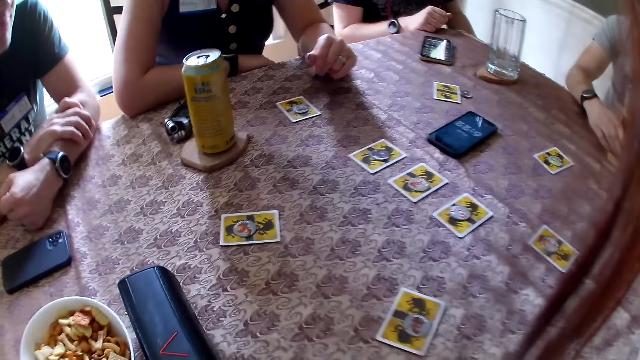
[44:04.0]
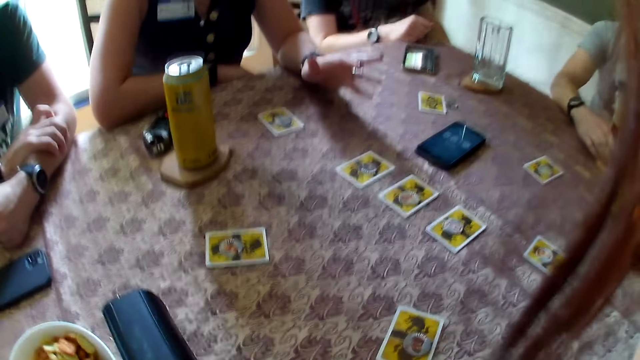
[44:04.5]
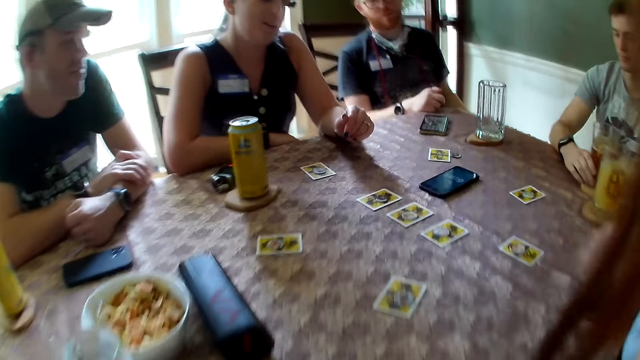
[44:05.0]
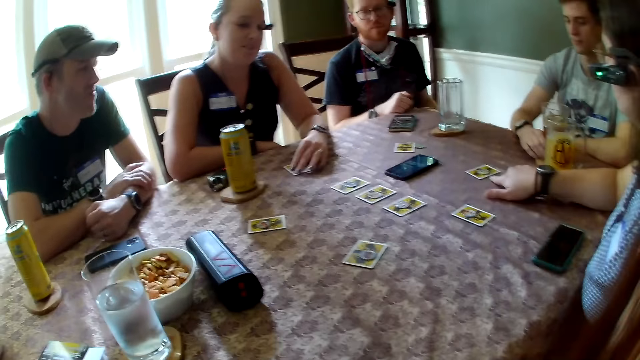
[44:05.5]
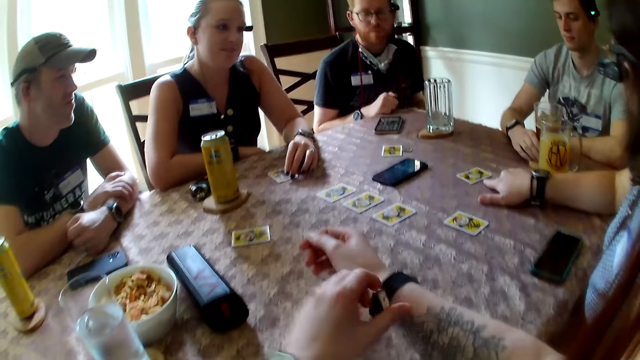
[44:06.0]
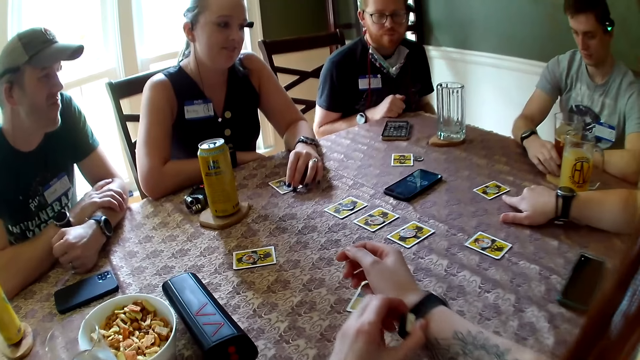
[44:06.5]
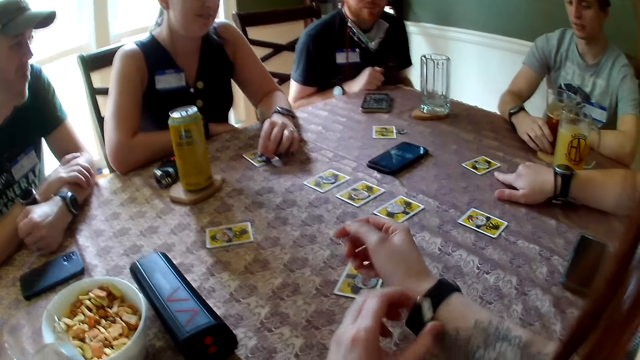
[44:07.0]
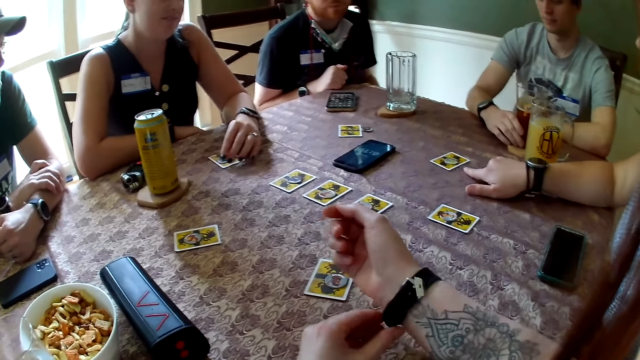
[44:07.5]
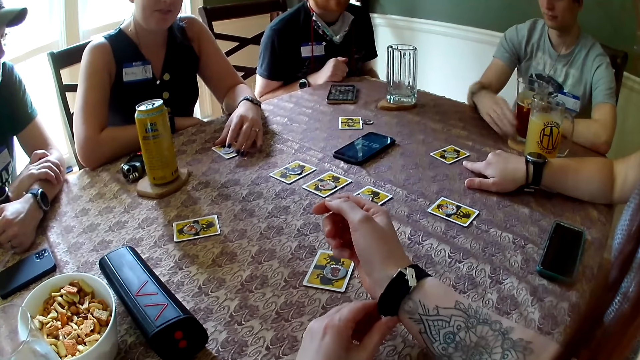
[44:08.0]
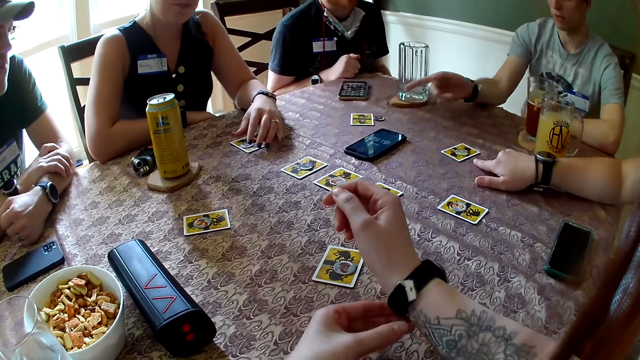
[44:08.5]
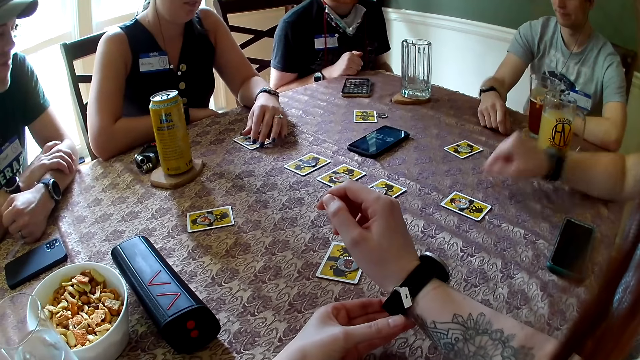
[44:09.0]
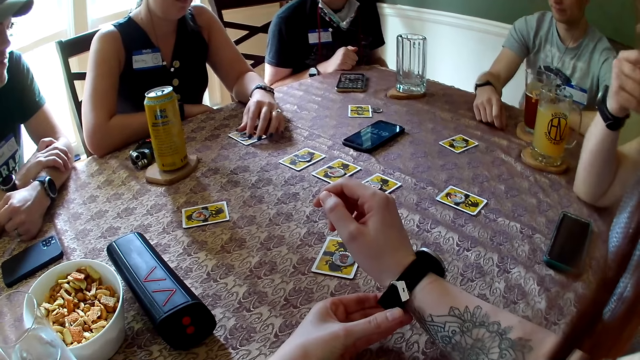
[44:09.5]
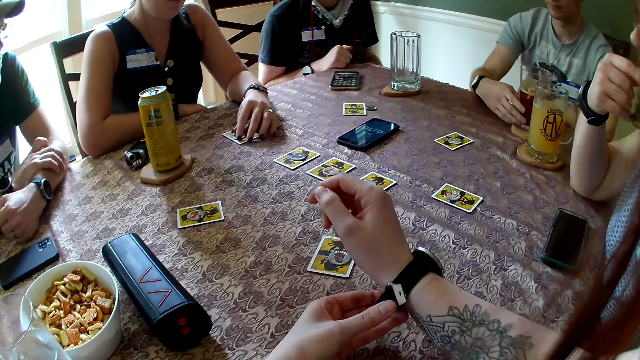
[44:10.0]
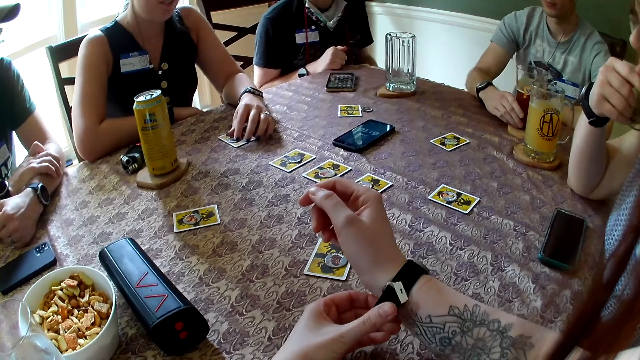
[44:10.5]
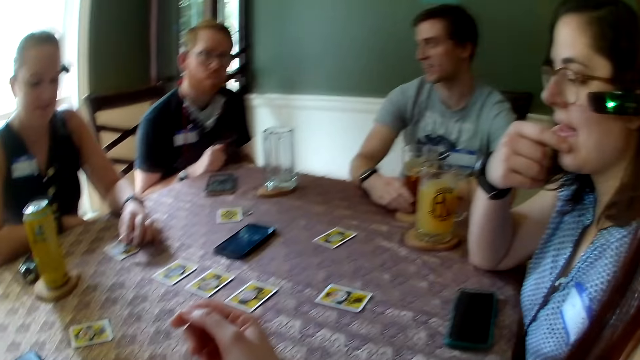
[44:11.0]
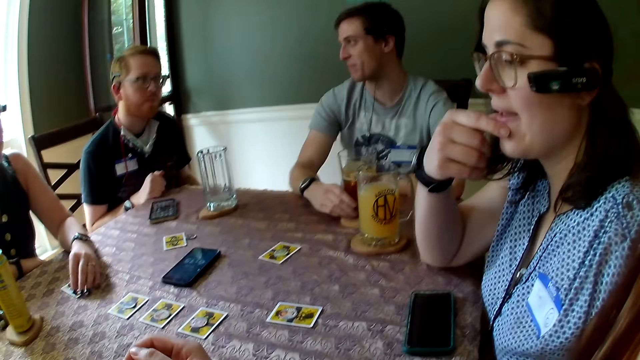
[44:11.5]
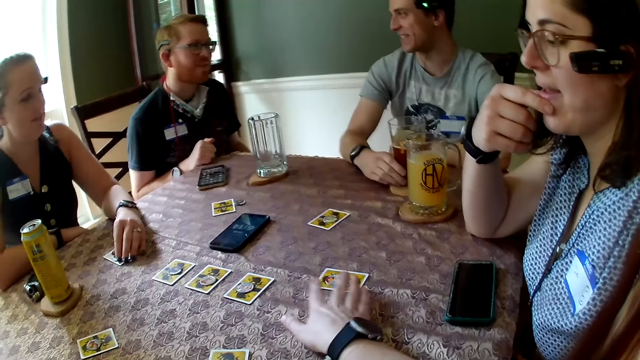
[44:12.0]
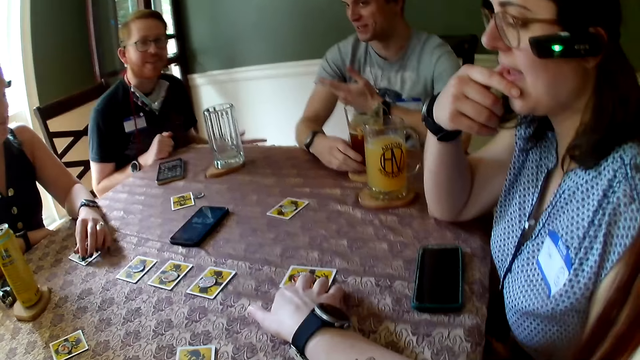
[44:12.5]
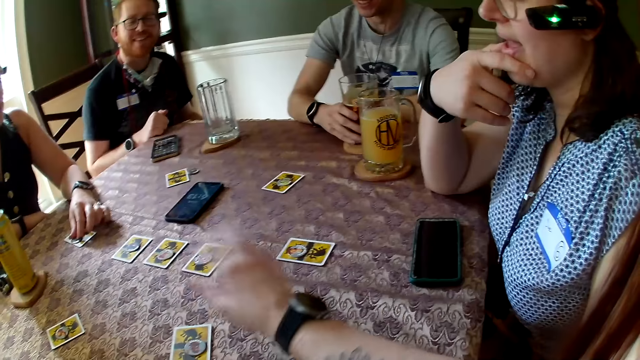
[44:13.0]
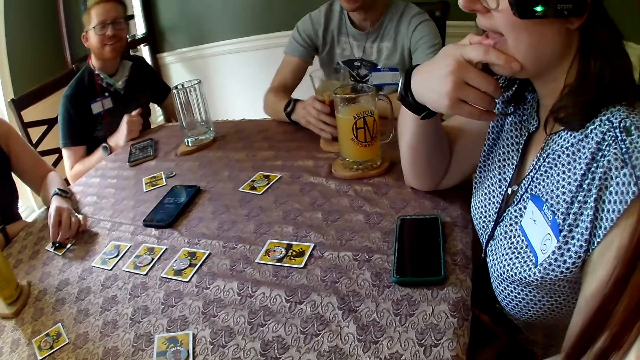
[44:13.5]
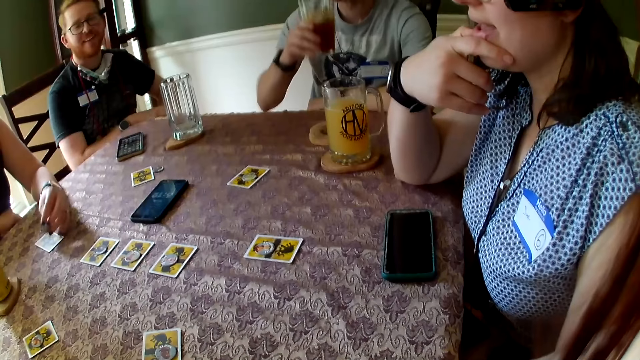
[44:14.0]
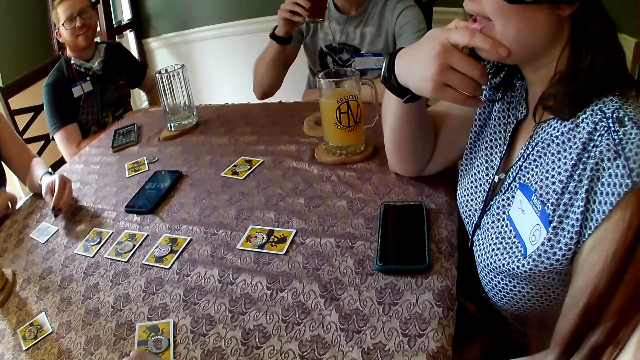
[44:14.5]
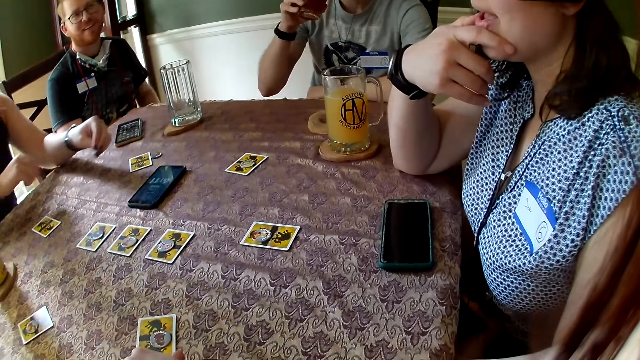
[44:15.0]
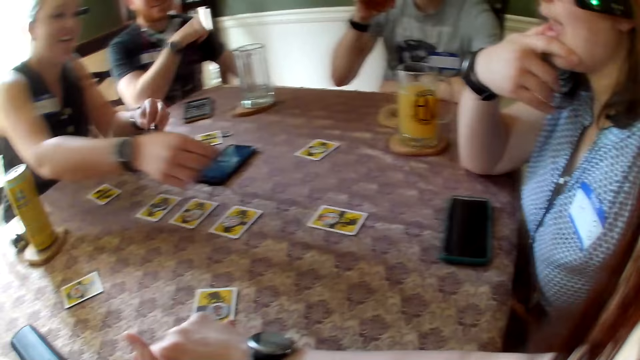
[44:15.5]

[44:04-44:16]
The camera wearer looks at the table. He adjusts the watch. A man converses with the colleagues and points at the table. The camera wearer converses with the colleagues. He moves a card on the table with his right hand. The man picks a glass cup of juice from the table with his right hand. The man drinks from the glass cup in his right hand.

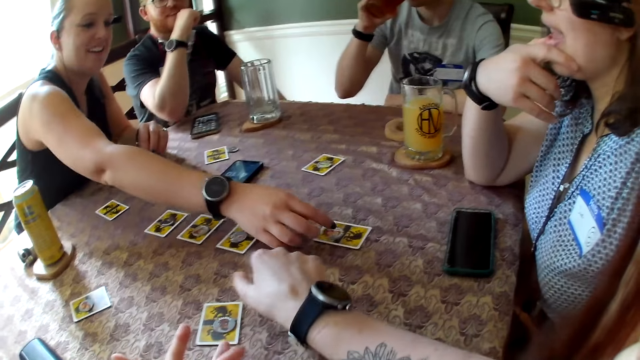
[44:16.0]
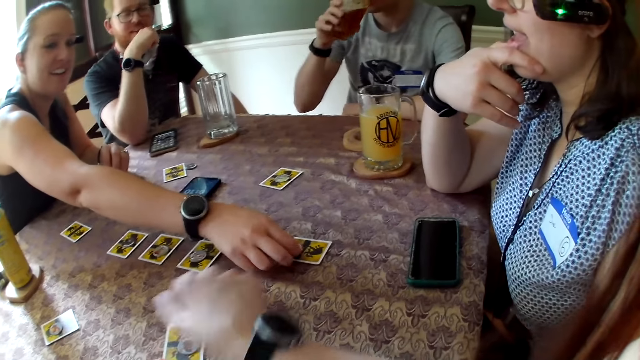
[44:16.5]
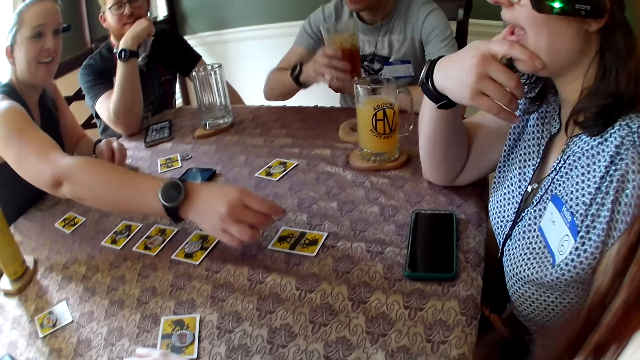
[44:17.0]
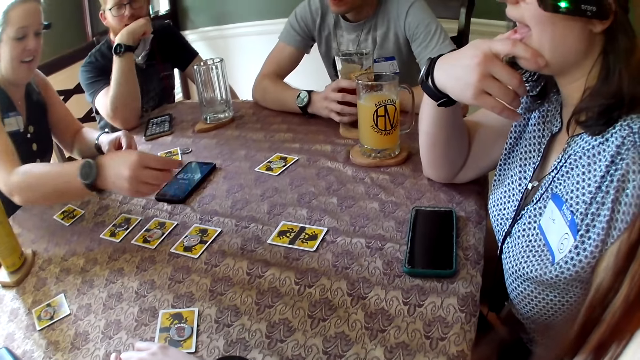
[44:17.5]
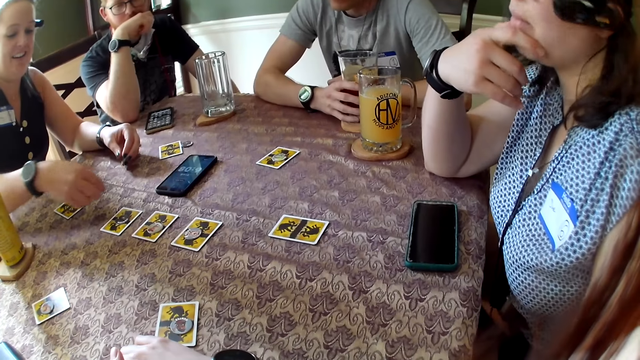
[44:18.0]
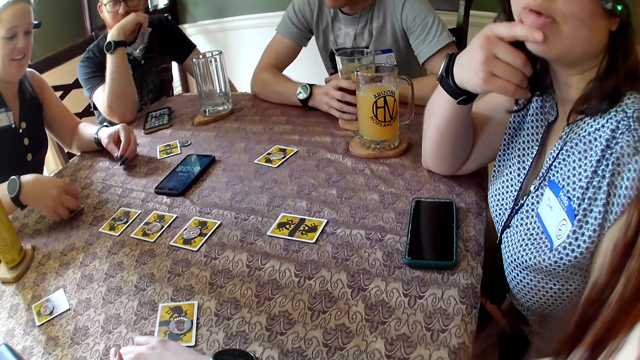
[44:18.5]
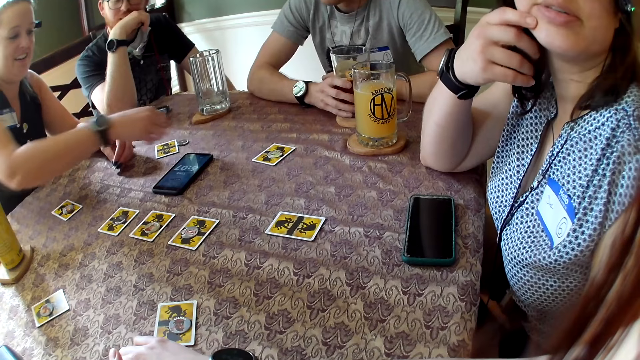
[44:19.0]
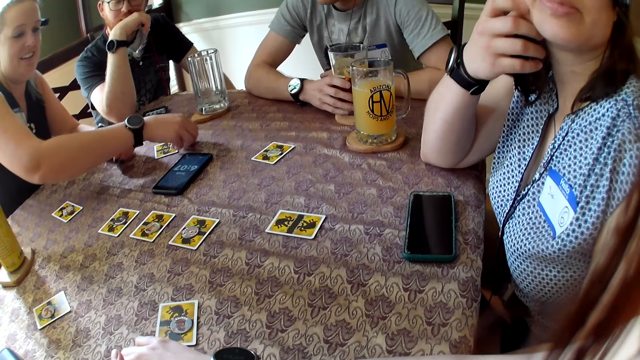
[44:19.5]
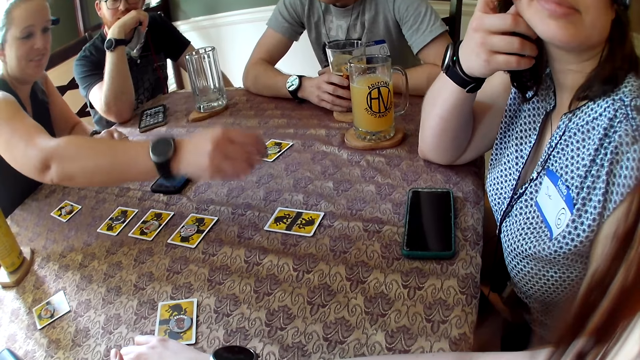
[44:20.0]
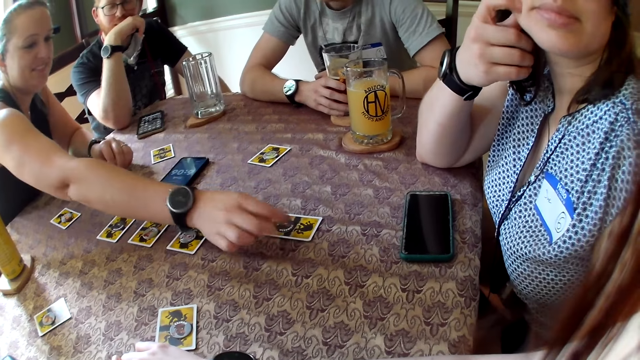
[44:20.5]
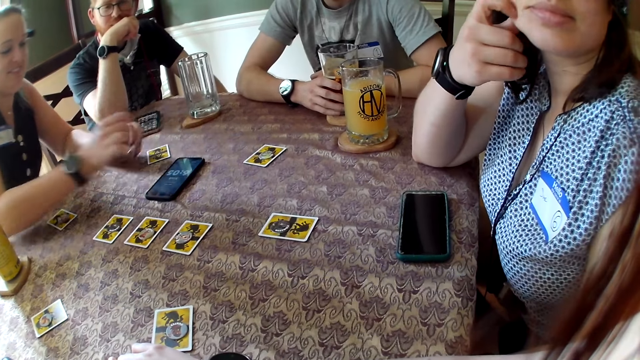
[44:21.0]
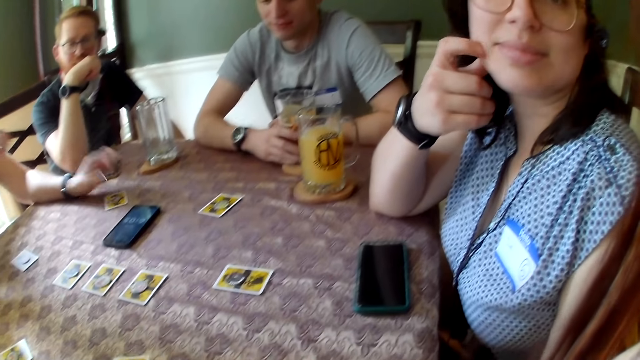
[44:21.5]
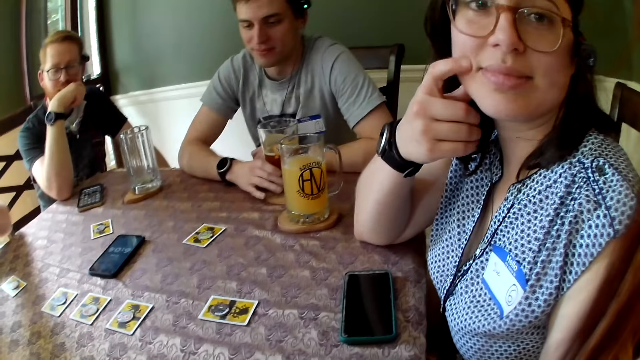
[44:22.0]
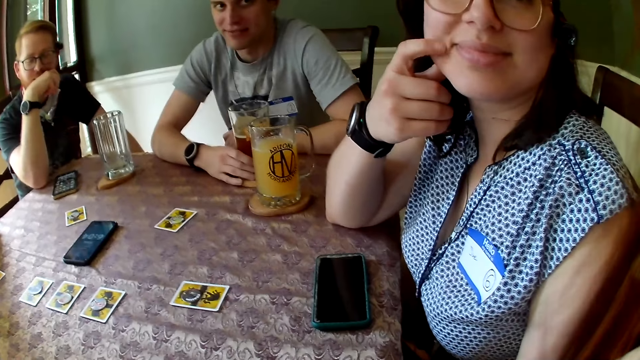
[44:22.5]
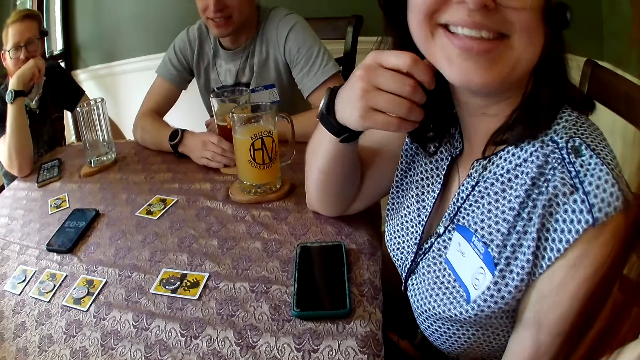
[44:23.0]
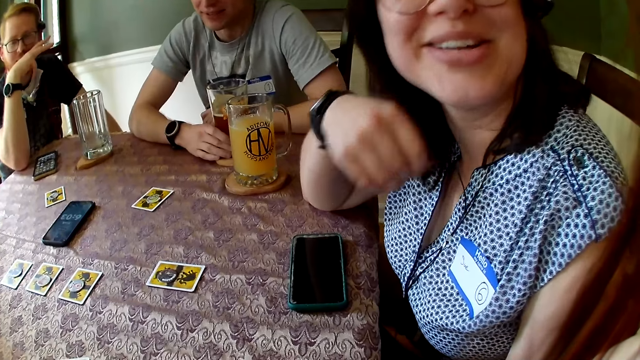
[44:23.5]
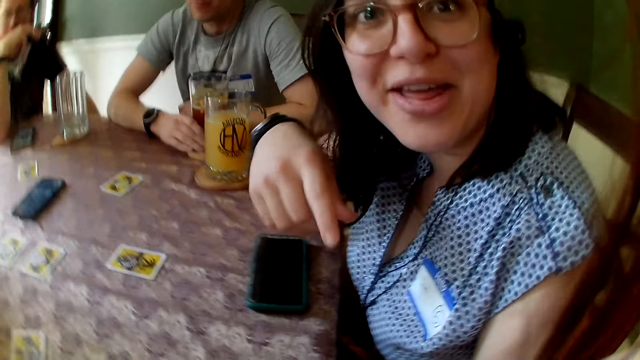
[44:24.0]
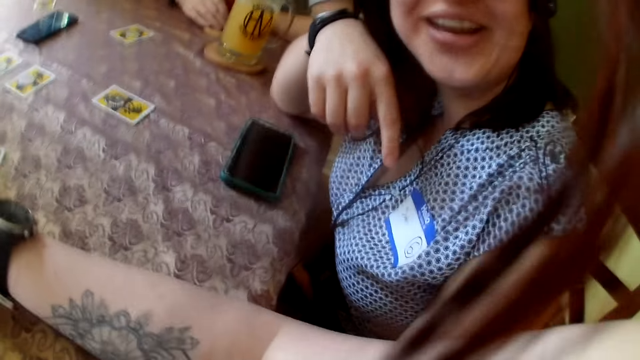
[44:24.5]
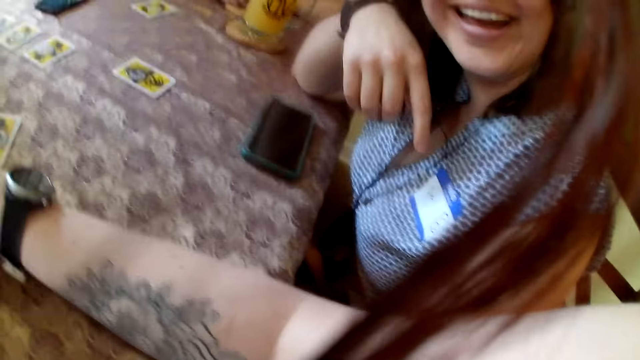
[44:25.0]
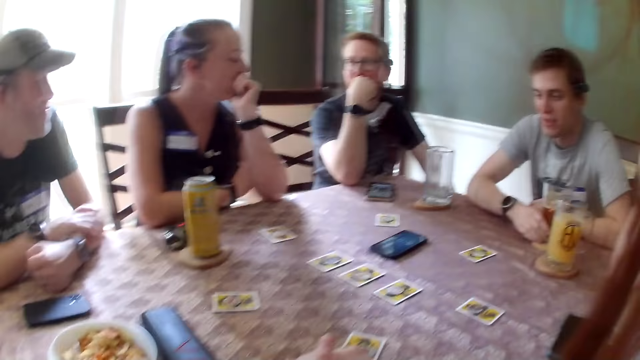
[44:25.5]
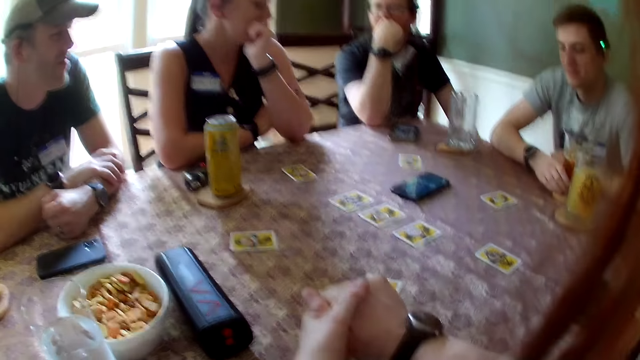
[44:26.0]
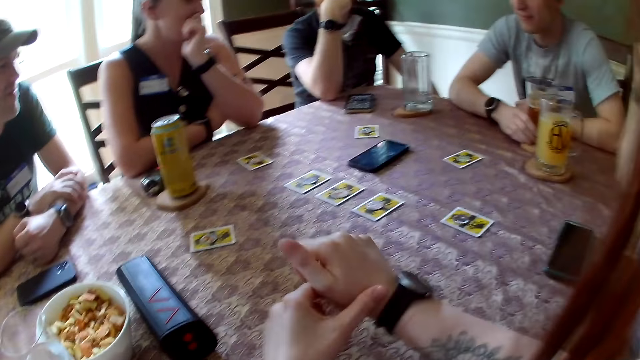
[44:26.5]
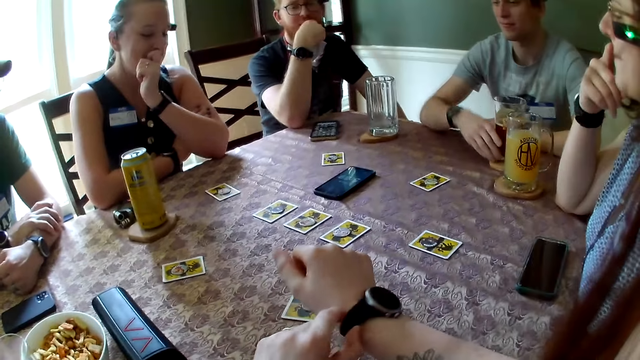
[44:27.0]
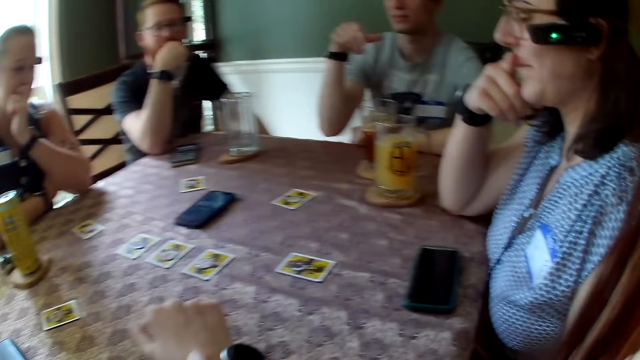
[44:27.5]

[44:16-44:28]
A woman picks a chip from a card on the table with her right hand. A man drops the glass cup in his right hand on the table. The woman drops the chip on a card with her right hand. The woman picks a chip on the table with her right hand and drops the chip on a card with her right hand. The camera wearer looks at the colleagues. The man converses with the colleagues. The camera wearer converses with another woman. The other woman looks at the camera wearer. The camera wearer looks at the colleagues. They adjust a watch.
